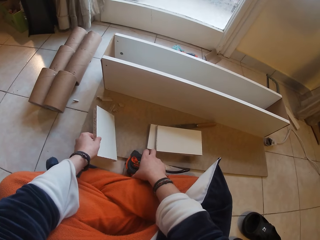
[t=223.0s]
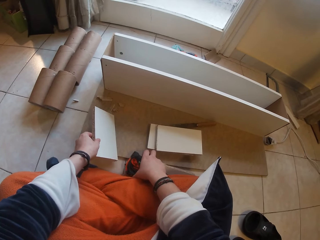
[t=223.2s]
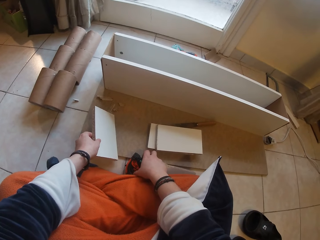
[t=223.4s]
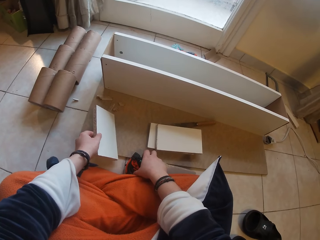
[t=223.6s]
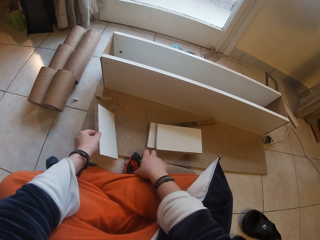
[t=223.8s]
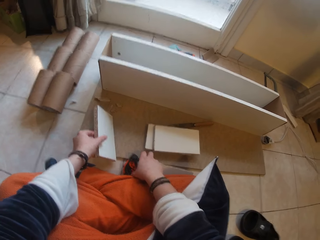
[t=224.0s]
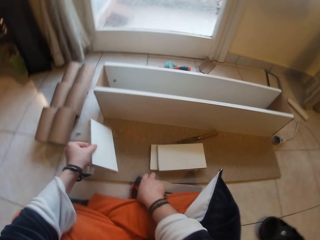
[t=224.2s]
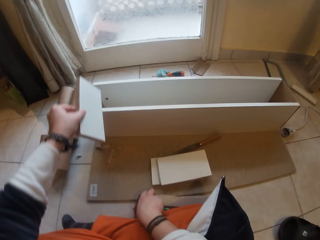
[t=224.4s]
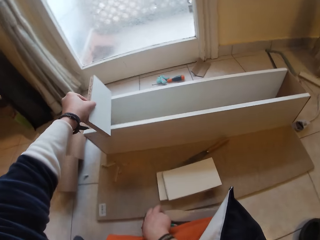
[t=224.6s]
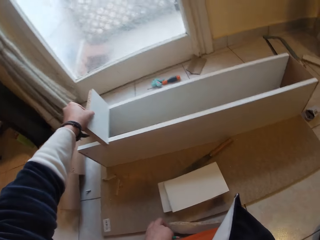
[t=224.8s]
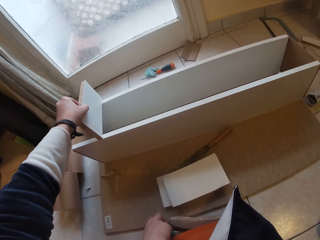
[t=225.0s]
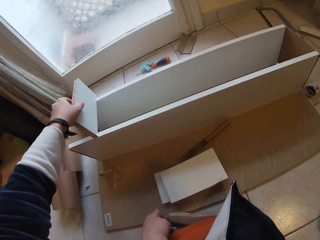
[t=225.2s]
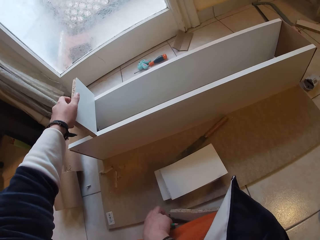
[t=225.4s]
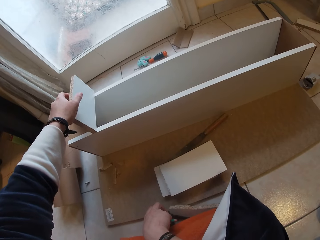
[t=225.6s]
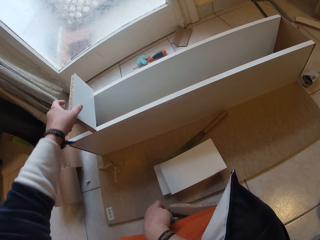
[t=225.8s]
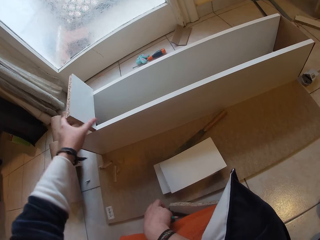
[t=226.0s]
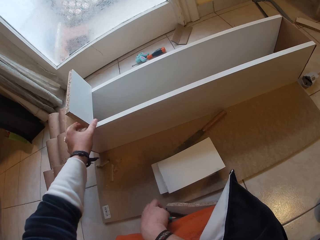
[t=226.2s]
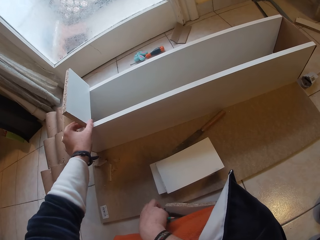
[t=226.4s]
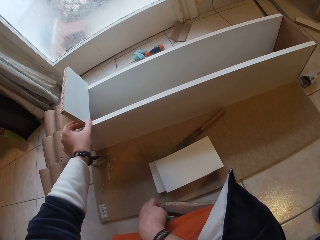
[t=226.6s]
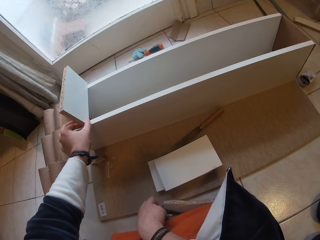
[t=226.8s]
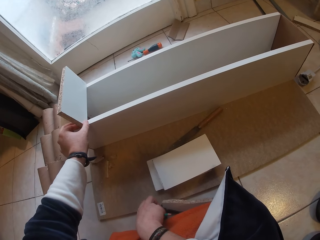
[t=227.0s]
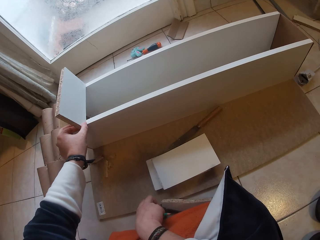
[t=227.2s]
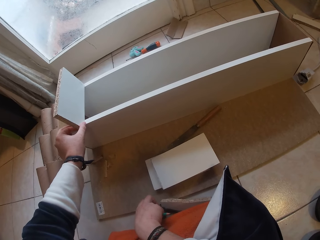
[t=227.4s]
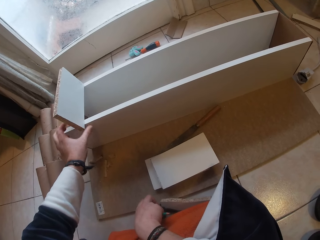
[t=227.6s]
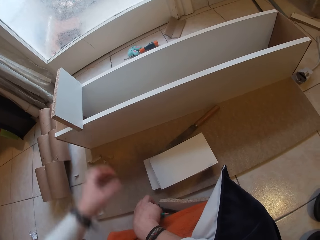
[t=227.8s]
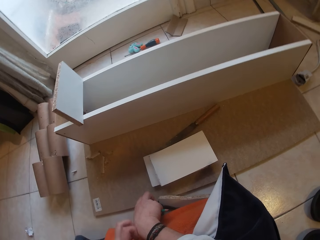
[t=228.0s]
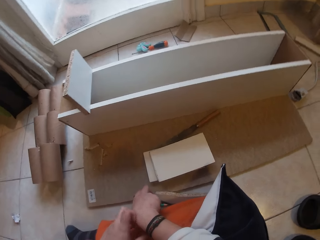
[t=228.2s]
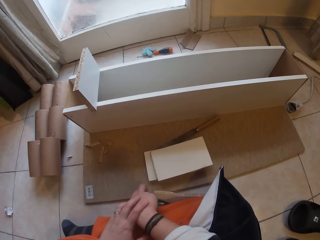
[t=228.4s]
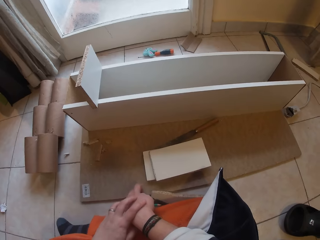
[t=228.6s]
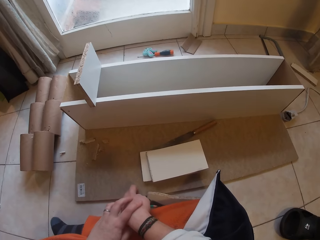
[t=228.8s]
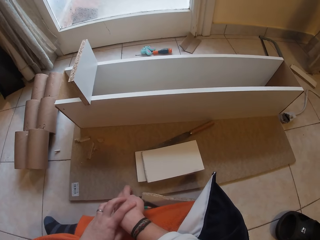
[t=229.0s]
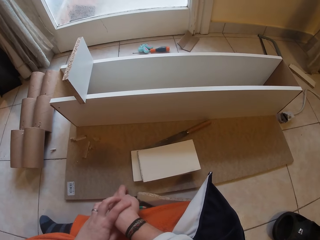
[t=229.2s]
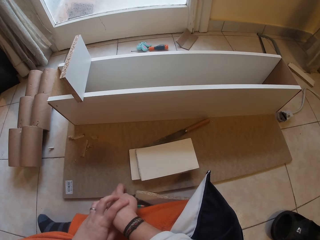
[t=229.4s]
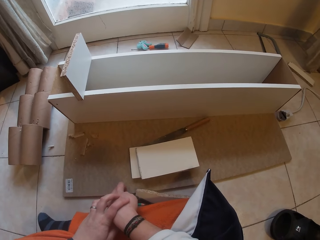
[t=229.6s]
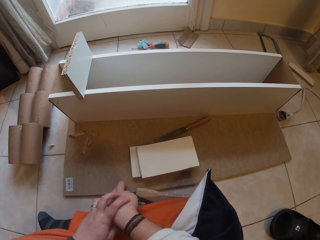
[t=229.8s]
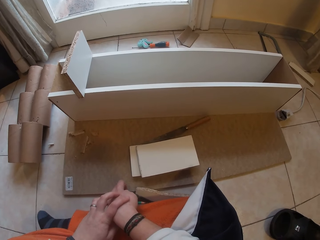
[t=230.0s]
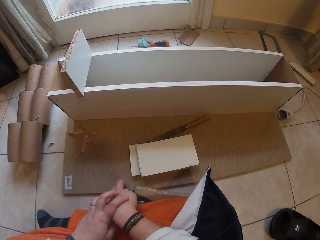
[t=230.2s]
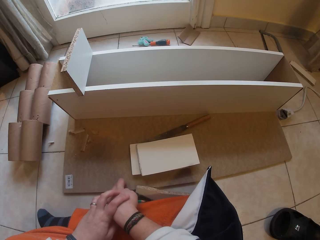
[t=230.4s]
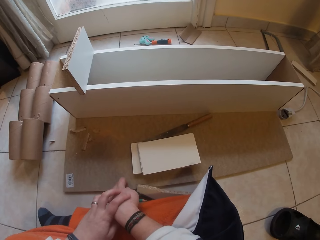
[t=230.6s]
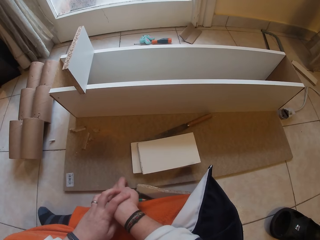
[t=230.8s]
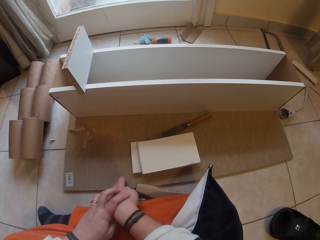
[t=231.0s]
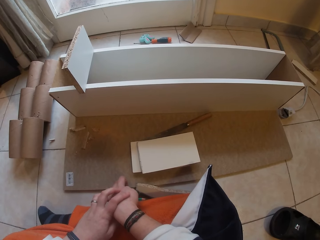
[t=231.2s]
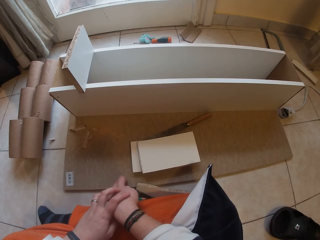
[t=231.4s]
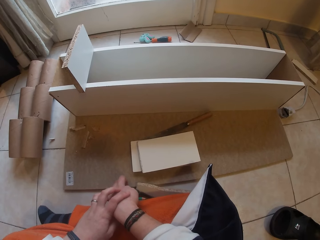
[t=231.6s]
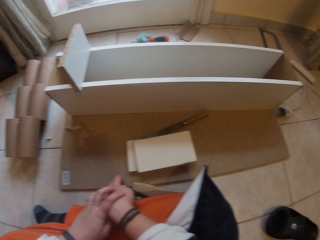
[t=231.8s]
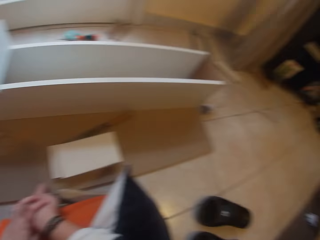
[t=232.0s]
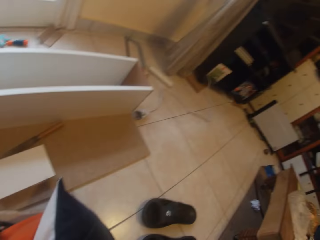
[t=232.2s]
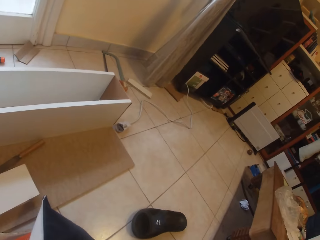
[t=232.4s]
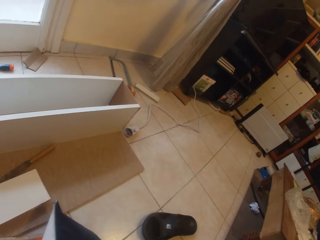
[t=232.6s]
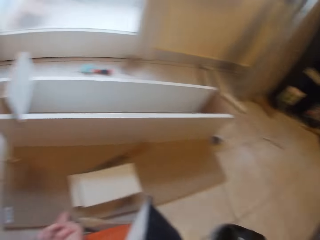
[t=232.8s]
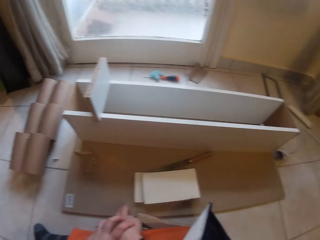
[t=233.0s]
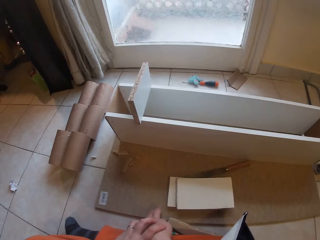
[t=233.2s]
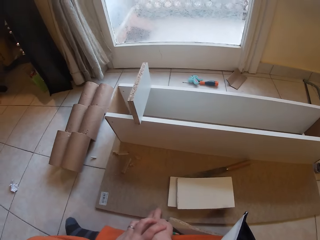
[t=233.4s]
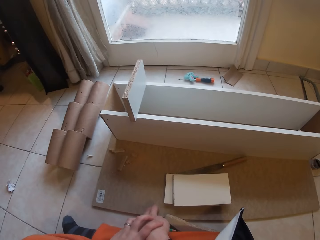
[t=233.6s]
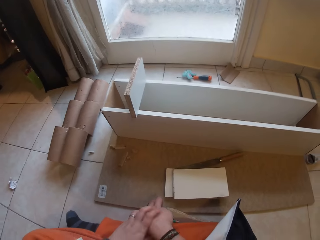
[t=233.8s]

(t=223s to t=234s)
The camera wearer drops the measuring tape in her right hand on the ground. She places the wood in her left hand on the open box on the board on the ground. She removes her left hand from the wood on the open box. She stares at the piece of wood. She looks around.

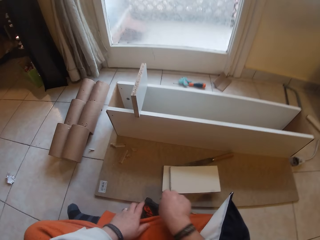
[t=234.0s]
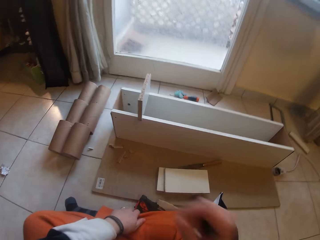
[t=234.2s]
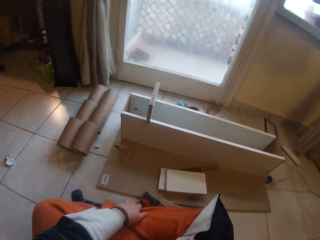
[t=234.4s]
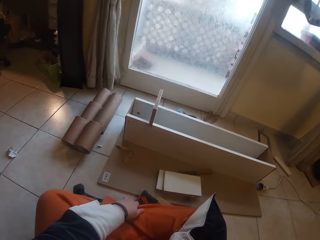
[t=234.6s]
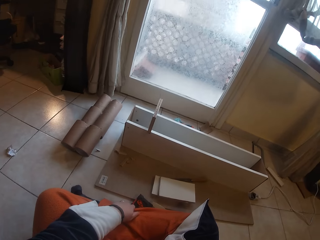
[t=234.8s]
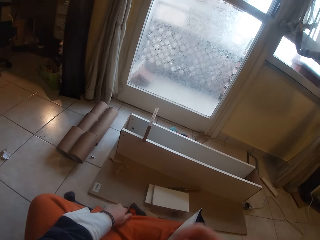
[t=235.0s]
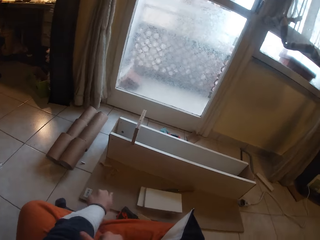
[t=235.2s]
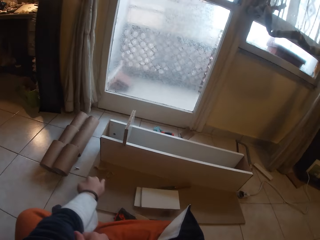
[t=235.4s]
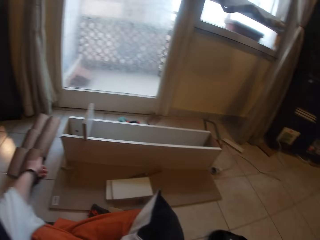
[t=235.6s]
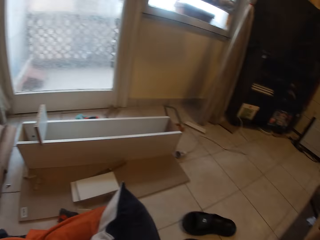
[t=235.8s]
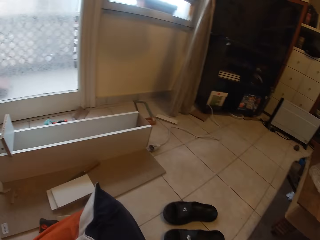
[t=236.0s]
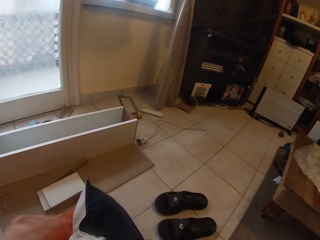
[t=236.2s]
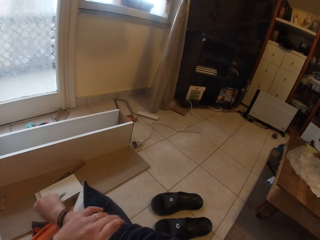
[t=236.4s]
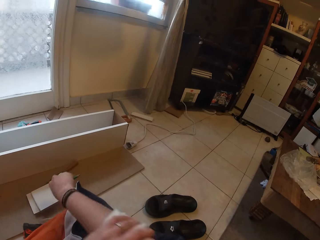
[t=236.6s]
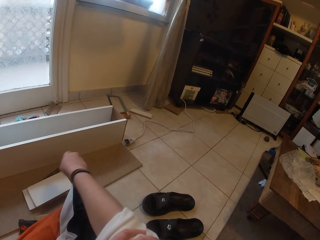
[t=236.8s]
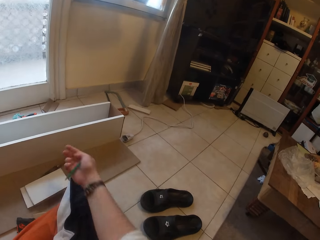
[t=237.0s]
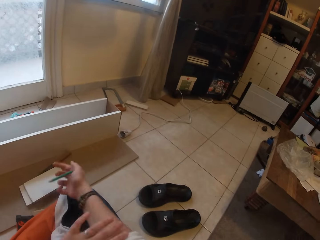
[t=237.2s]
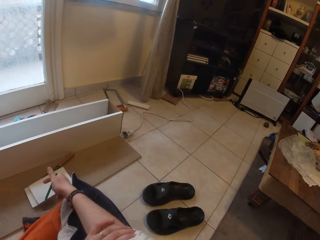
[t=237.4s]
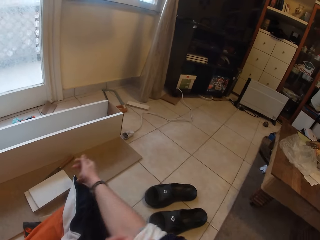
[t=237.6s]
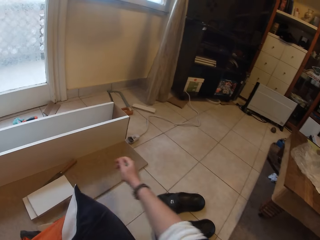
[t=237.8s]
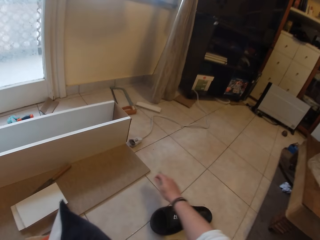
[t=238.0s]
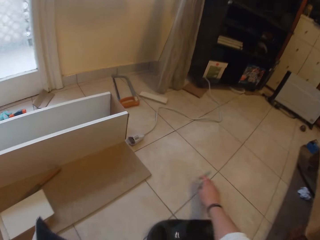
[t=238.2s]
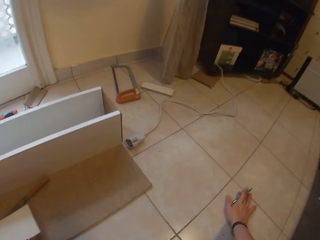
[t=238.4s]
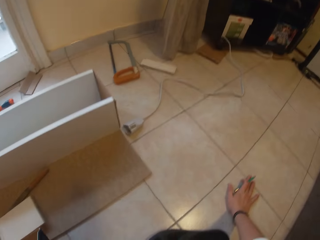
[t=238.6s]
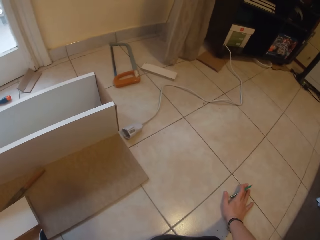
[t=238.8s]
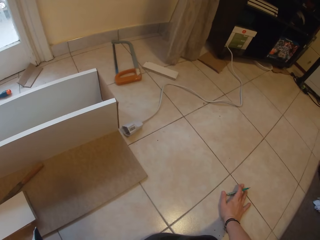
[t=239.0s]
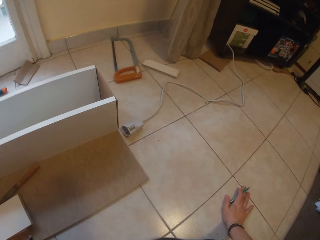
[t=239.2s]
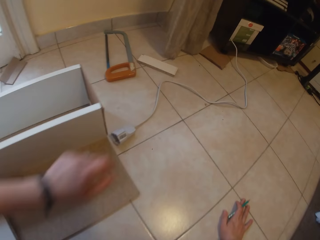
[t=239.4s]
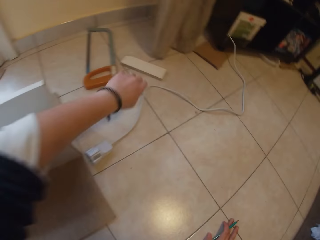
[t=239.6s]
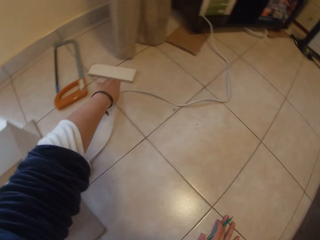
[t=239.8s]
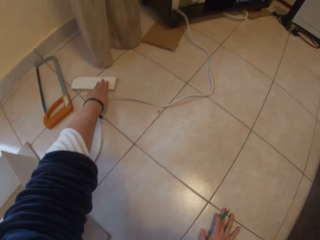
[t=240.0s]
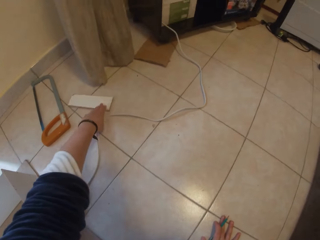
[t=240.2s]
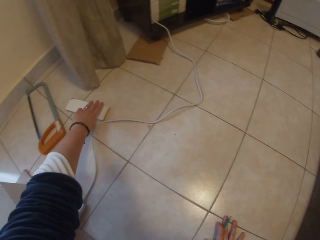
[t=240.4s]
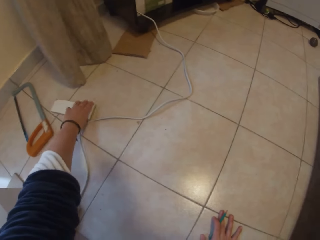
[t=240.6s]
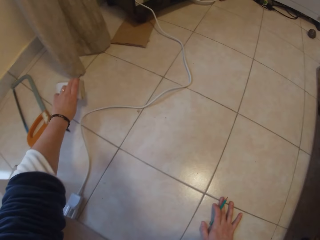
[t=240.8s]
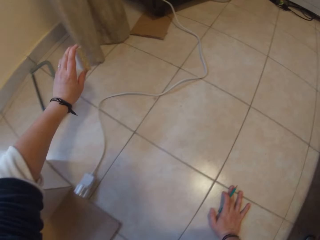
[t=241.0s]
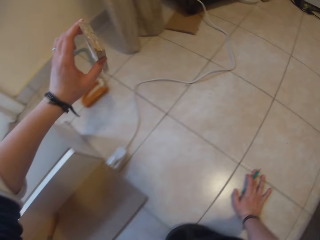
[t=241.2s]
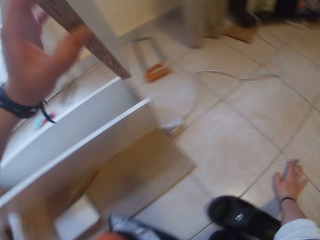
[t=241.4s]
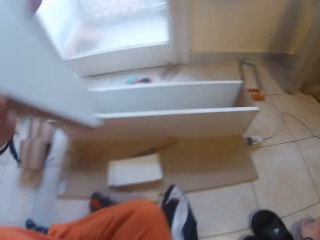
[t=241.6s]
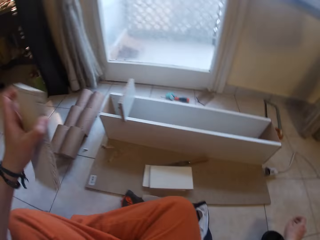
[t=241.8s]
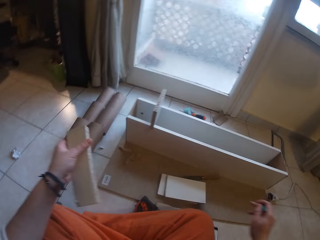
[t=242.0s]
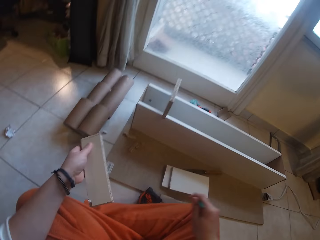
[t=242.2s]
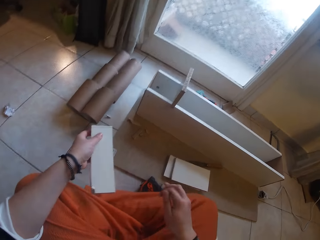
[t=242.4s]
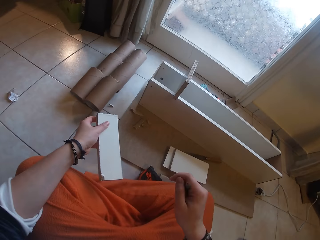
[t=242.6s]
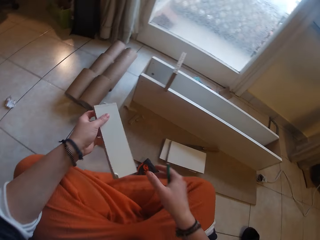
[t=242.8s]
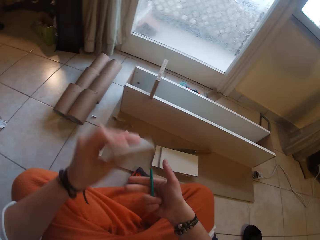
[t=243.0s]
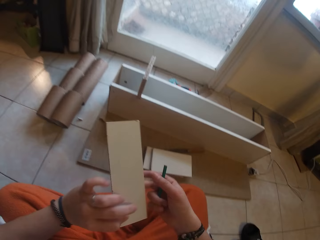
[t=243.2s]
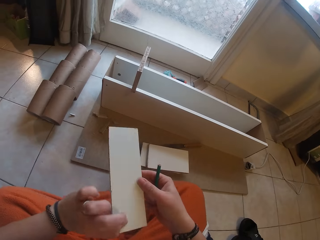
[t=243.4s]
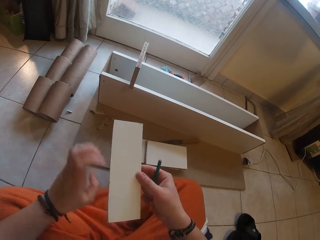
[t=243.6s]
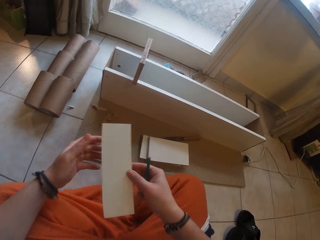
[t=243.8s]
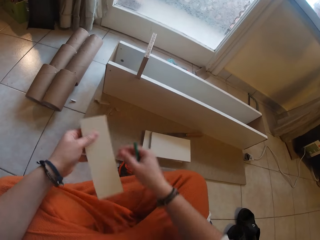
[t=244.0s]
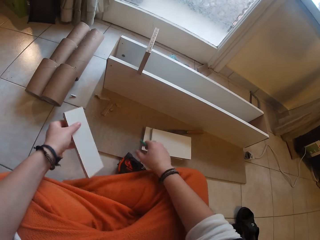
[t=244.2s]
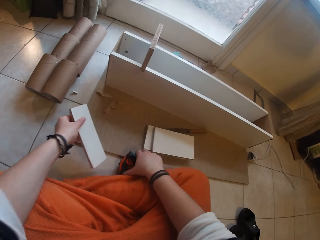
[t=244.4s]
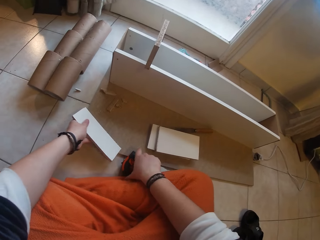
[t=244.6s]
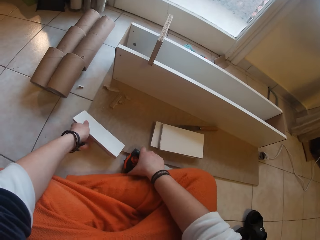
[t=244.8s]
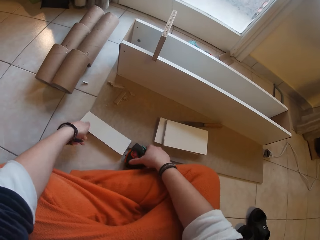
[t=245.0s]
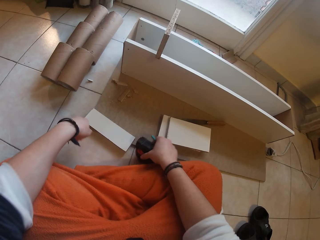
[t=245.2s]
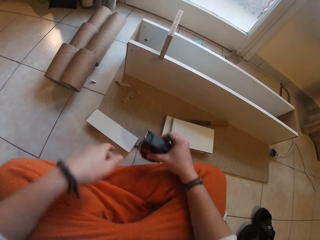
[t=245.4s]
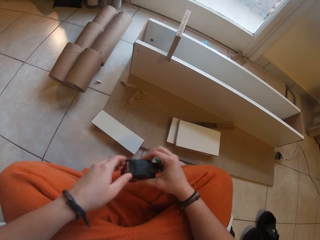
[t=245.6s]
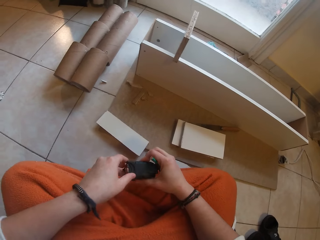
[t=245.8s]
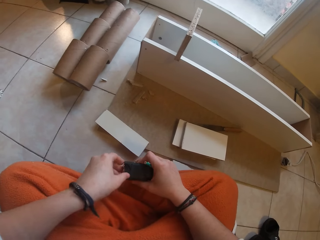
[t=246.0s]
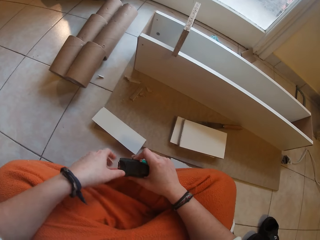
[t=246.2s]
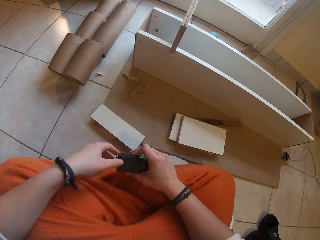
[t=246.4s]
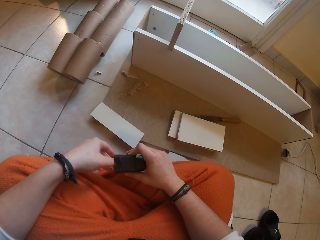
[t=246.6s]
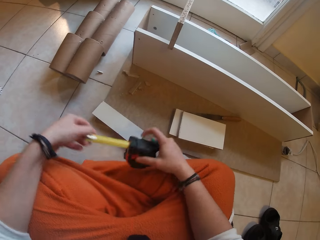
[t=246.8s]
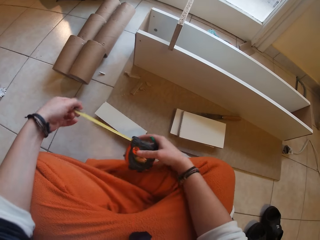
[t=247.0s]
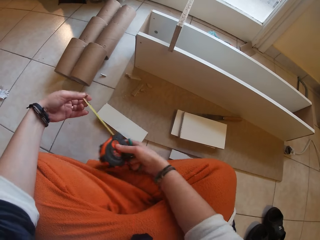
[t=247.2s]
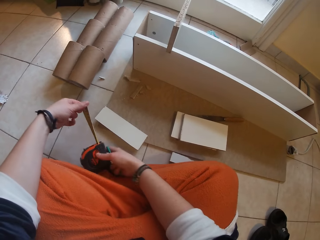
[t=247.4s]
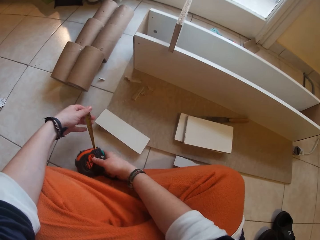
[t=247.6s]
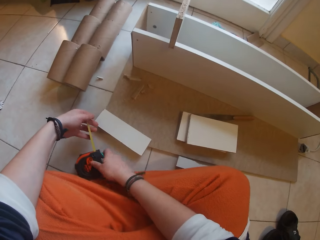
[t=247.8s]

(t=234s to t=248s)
The camera wearer raises her right hand to her face. She pulls the sleeves of her sweater. She rolls her right sleeve with her left hand. She puts her hand on the floor. She picks a piece of wood from the ground with her left hand. She holds the piece of wood with both hands. She drops the piece of wood in her left hand to the ground. She picks the measuring tape on the ground with her right hand. She holds the measuring tape with both hands. She uses the measuring tape. She pulls the tape from the measuring tape in her right hand with her left hand.
